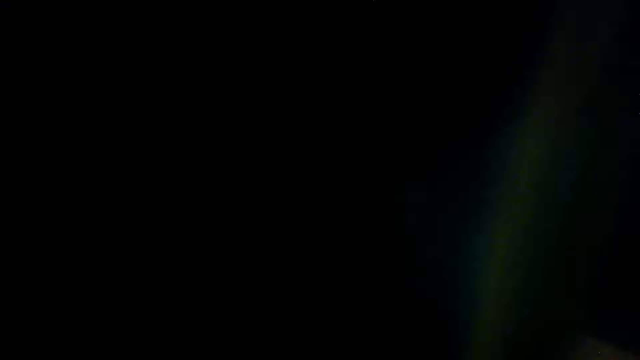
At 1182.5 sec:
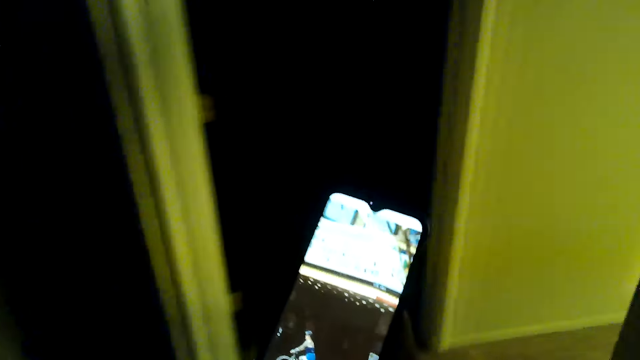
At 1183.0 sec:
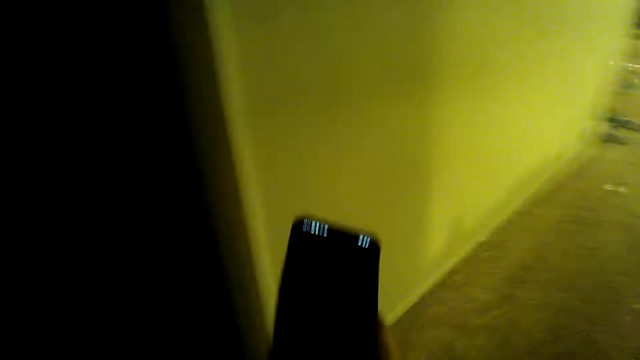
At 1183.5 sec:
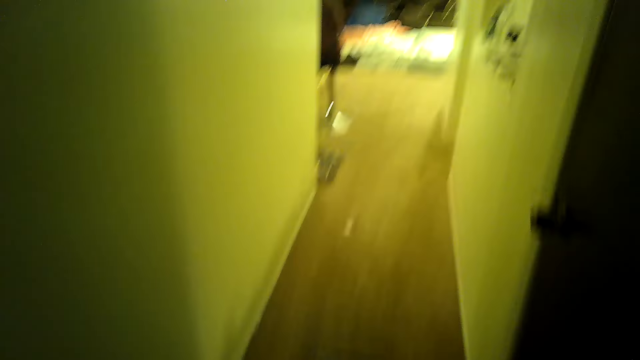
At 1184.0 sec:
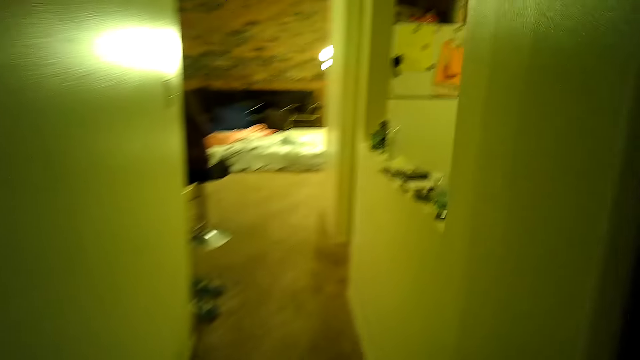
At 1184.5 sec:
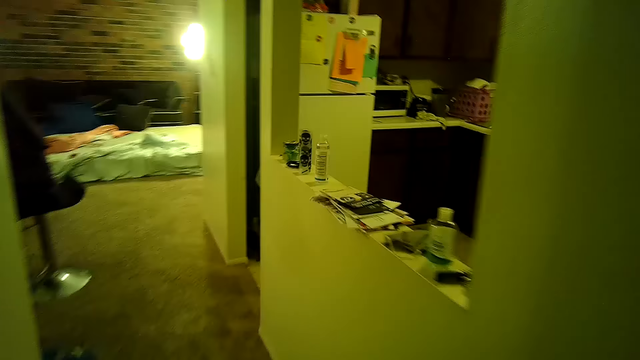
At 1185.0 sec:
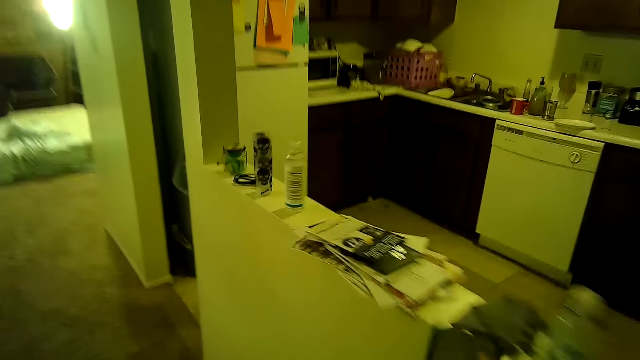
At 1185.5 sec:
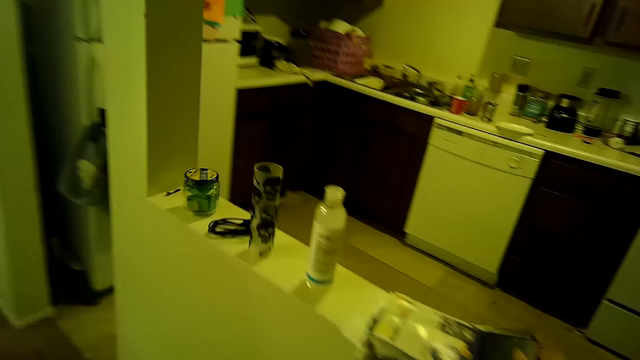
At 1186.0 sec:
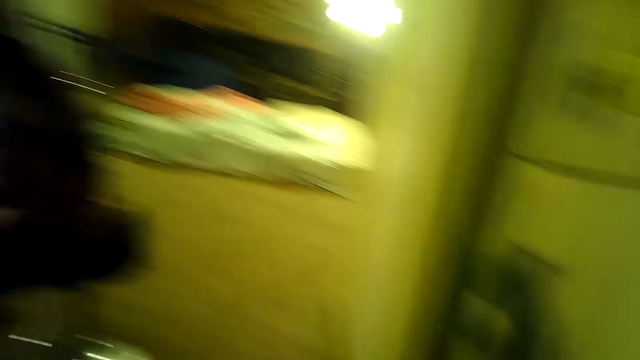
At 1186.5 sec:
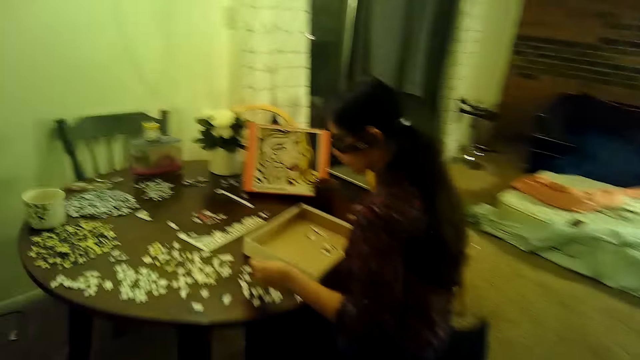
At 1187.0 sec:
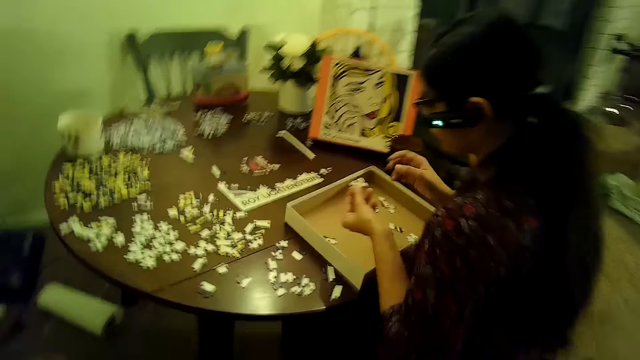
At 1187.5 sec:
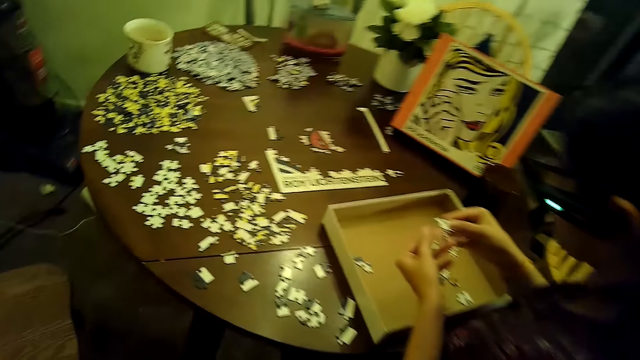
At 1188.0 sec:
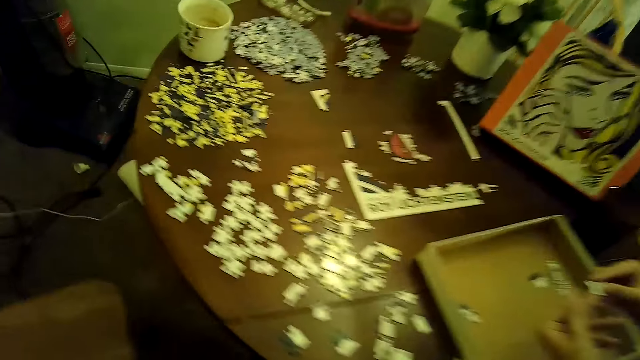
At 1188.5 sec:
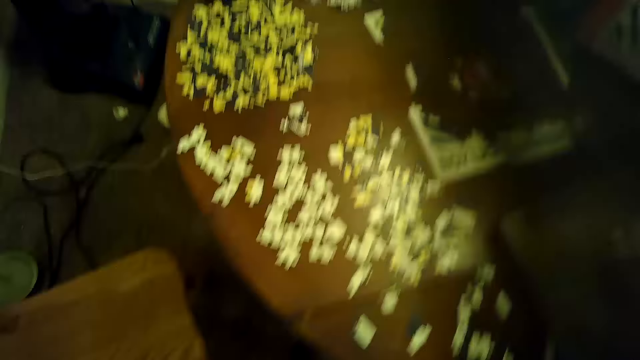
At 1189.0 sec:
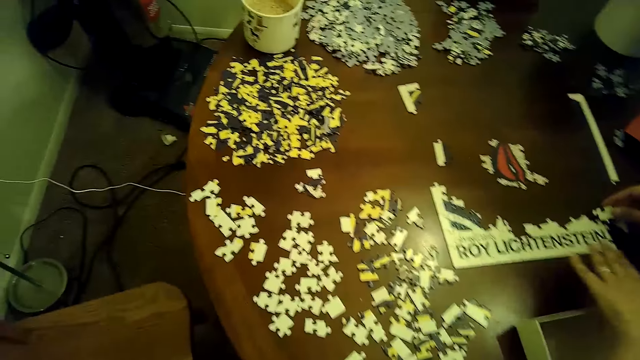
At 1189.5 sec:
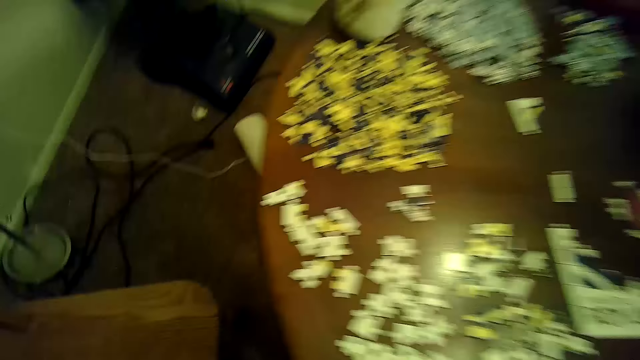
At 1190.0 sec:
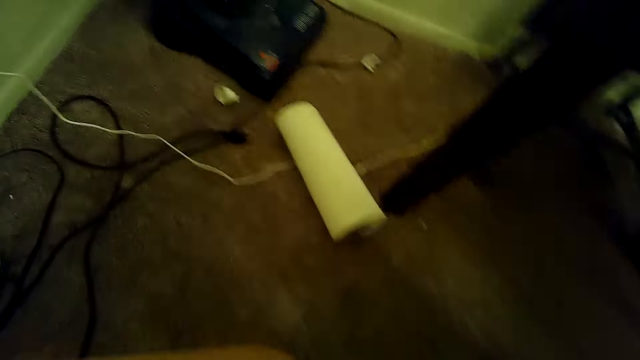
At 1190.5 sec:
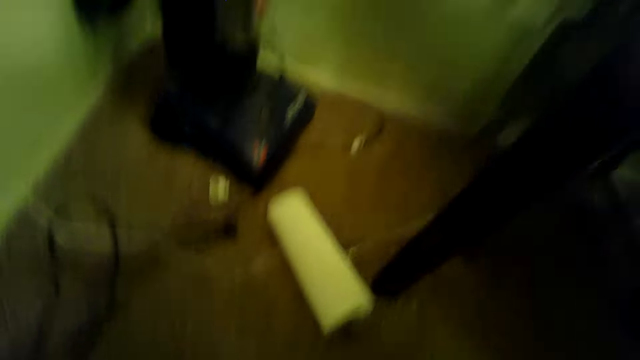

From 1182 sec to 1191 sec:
The camera wearer drops the phone on the wall of the kitchen hand-through with her right hand. A woman picks a piece of the jigsaw puzzle from the table with her left hand. The woman passes the piece of the jigsaw puzzle in her left hand to her right hand. She holds the piece of the jigsaw puzzle with both hands. The camera wearer turns around.

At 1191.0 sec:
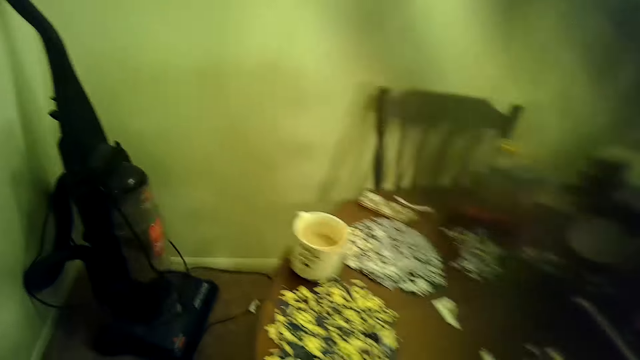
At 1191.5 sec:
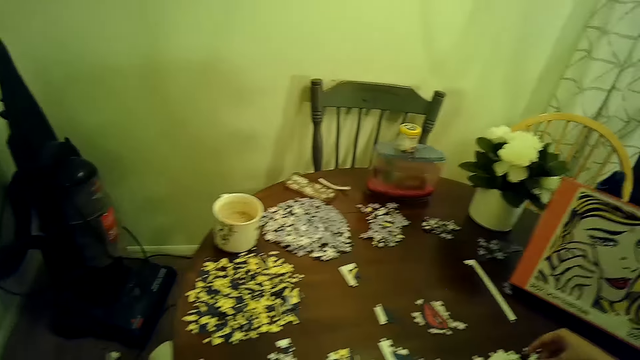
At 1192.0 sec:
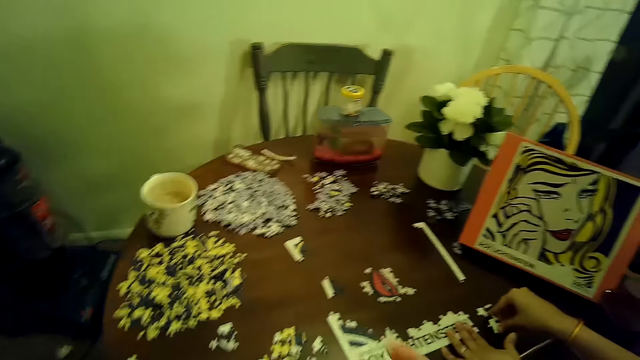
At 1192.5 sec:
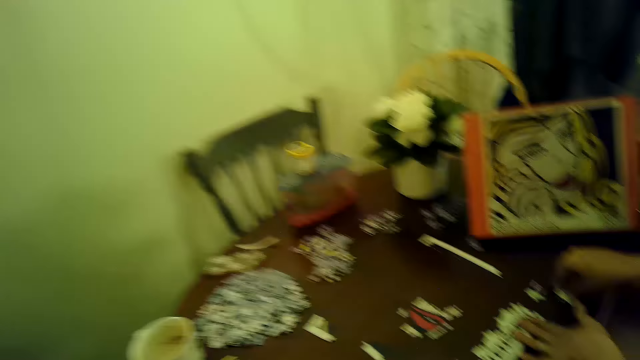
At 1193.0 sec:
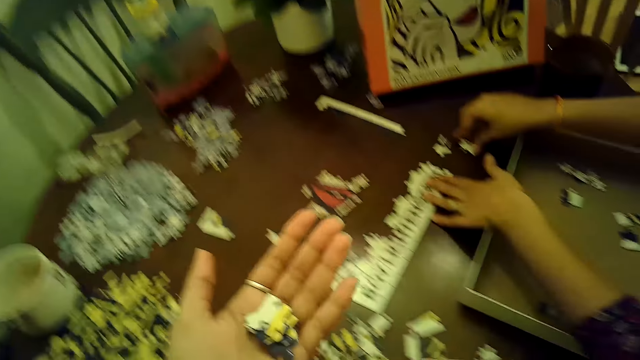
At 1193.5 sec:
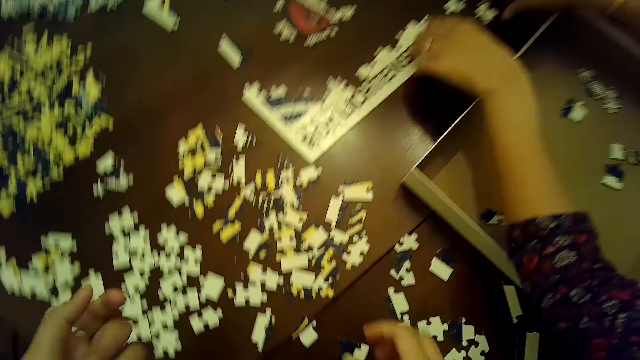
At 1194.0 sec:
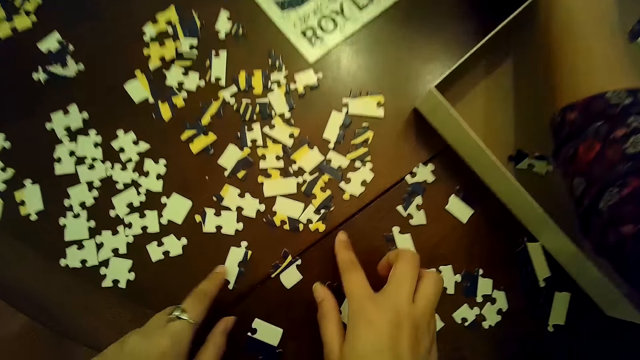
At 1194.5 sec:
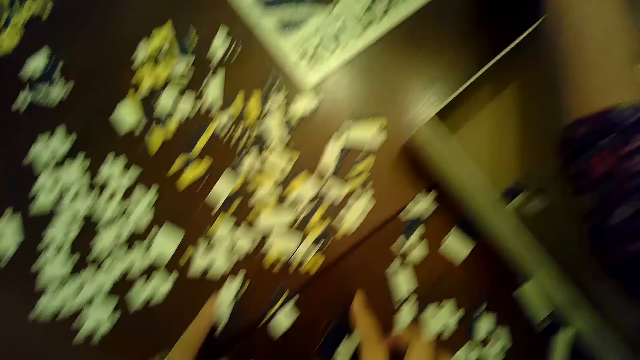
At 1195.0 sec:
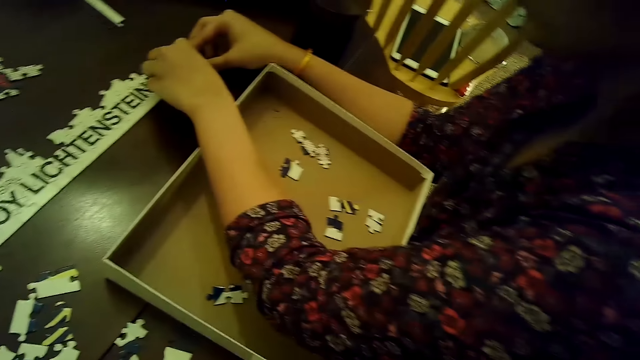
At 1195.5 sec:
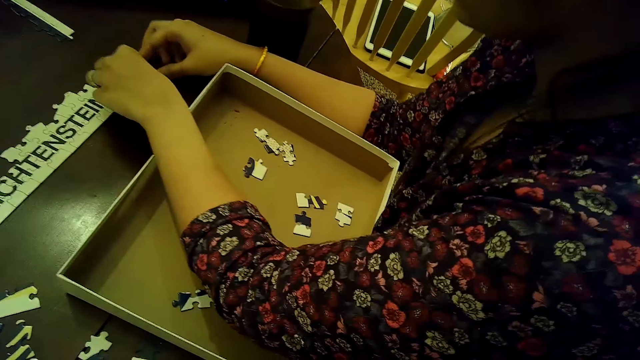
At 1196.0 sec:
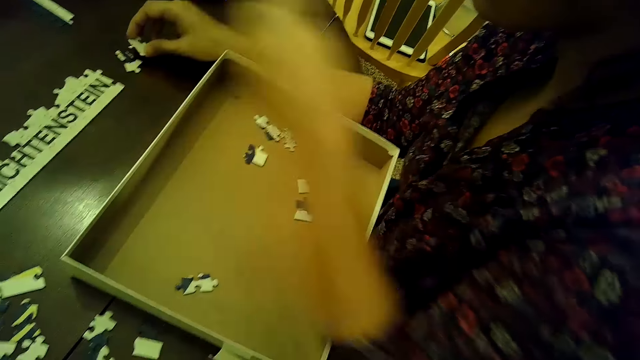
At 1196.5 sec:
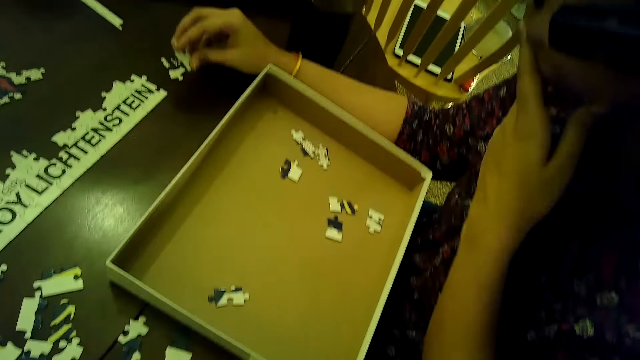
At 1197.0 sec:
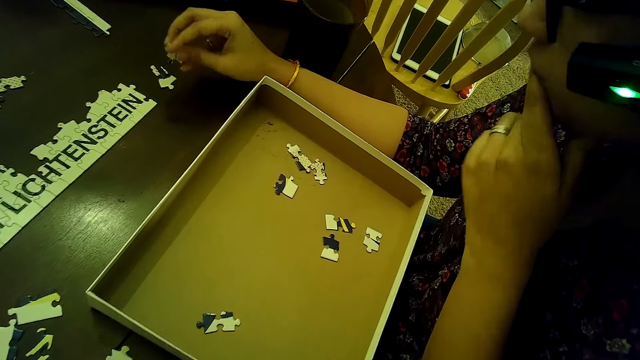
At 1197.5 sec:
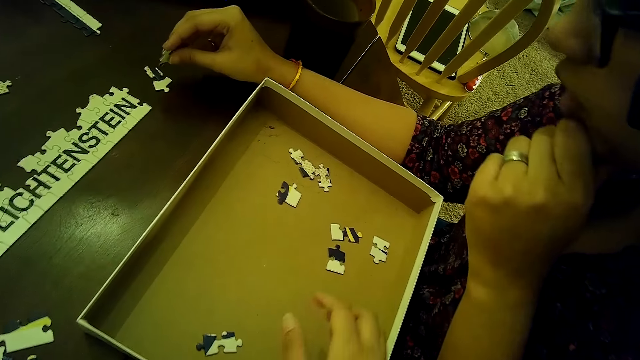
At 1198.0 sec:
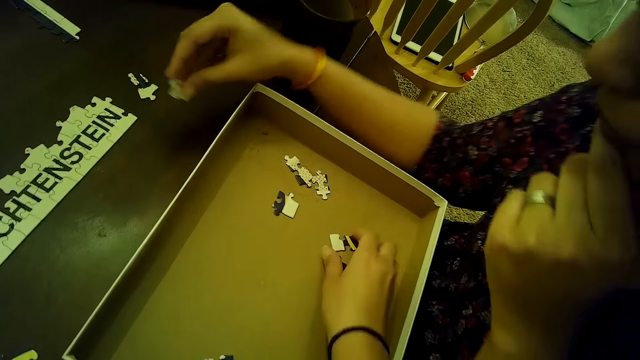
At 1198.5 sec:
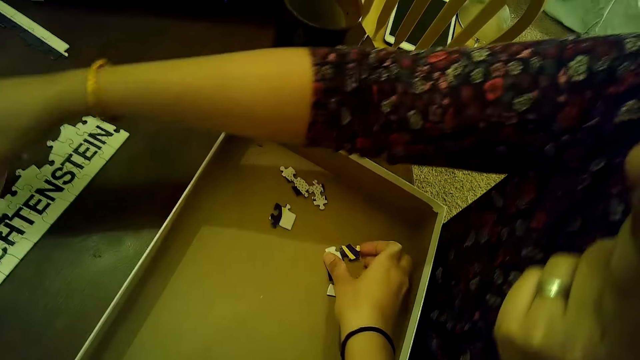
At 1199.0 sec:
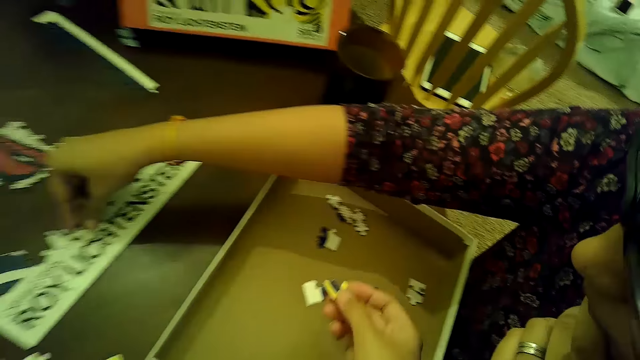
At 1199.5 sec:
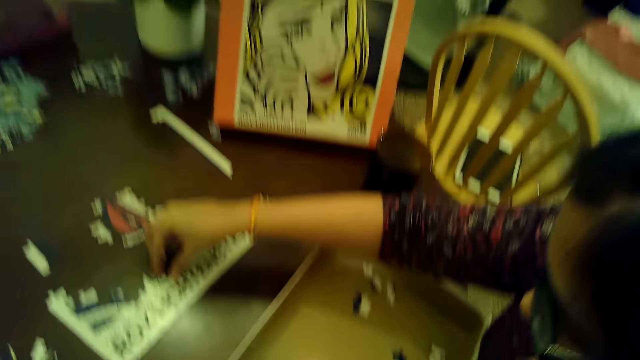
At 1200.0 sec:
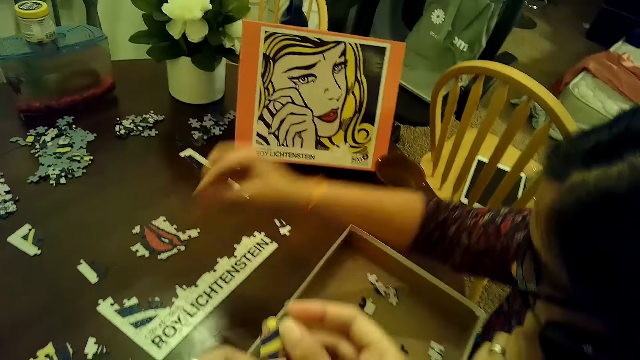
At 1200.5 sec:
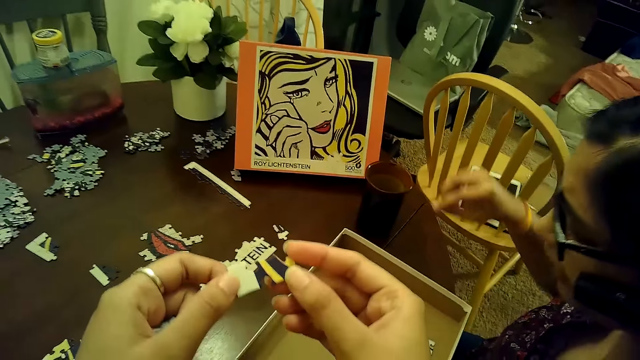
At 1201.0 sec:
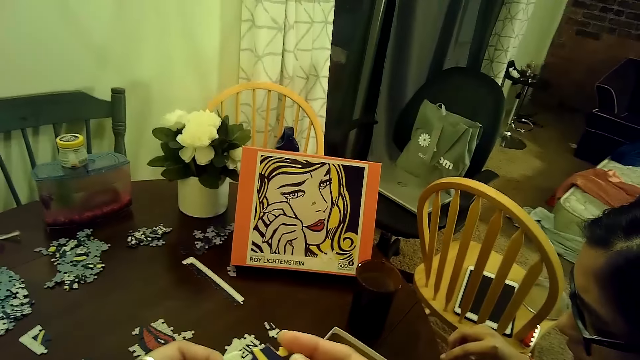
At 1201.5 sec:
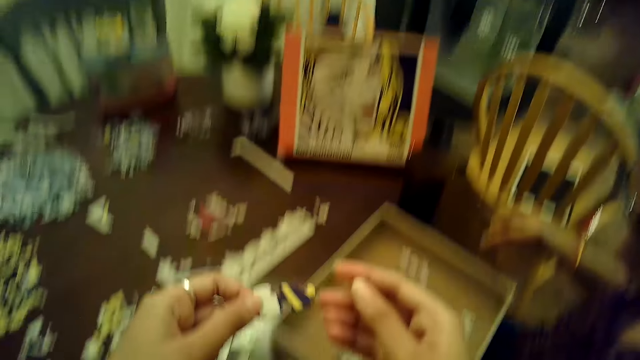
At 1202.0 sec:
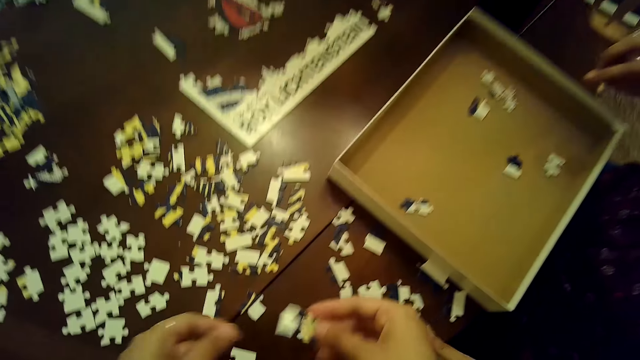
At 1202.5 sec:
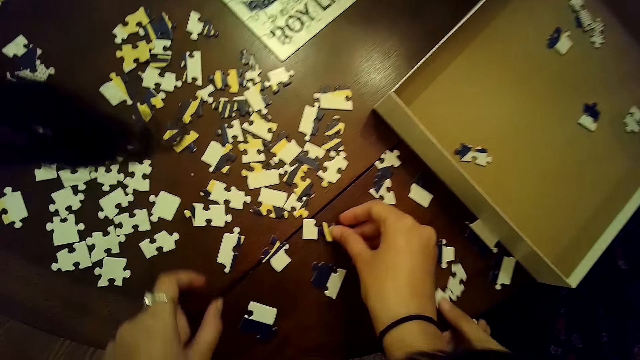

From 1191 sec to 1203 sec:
A woman adjusts some pieces of the jigsaw puzzle on the table with her right hand and holds down the tile of the jigsaw puzzle on the table with her left hand. The camera wearer moves a piece of the jigsaw puzzle with her left hand and touches the table with her right hand. She arranges cards on the table. The woman adjusts some pieces of the jigsaw puzzle in the jigsaw puzzle tile on the table with both hands. She holds a piece of the jigsaw puzzle in her right hand. The woman arranges a card in the table. The camera wearer picks a piece of the jigsaw puzzle from the box on the table. The woman inserts the piece of the jigsaw puzzle in the tile on the table with her right hand. The camera wearer holds the piece of the jigsaw puzzle with both hands. She releases her right hand from the piece of the jigsaw puzzle in her left hand. She passes the piece of the jigsaw puzzle in her left hand to her right hand. She drops the piece of the jigsaw puzzle on the table with her right hand. The woman picks a piece of the jigsaw puzzle from the table with her left hand.
